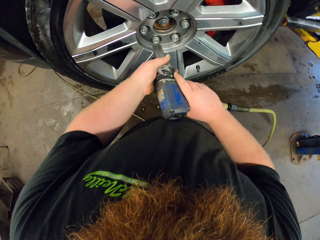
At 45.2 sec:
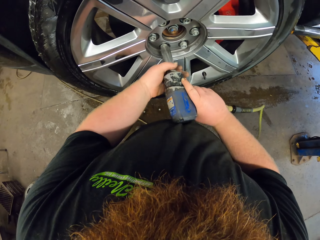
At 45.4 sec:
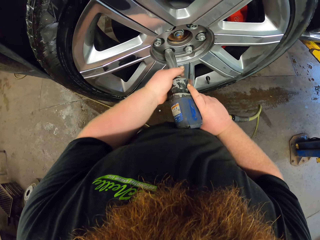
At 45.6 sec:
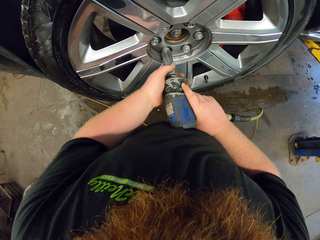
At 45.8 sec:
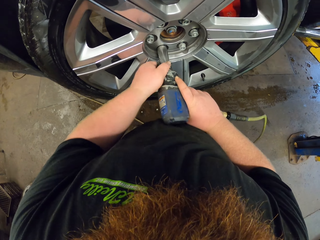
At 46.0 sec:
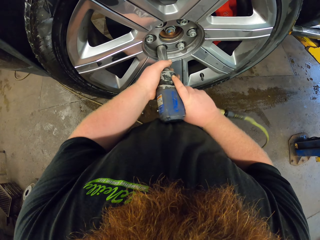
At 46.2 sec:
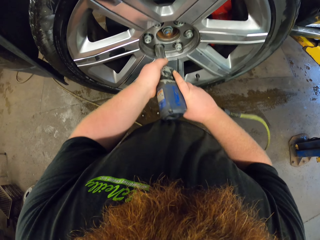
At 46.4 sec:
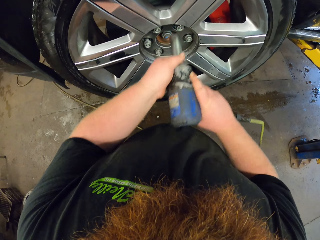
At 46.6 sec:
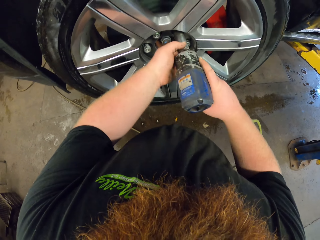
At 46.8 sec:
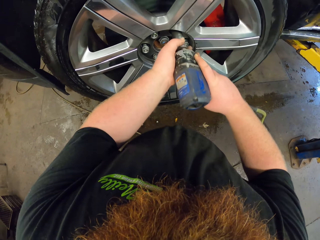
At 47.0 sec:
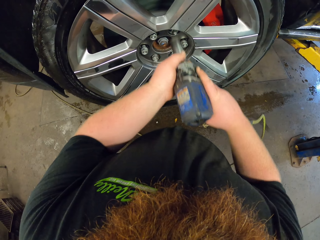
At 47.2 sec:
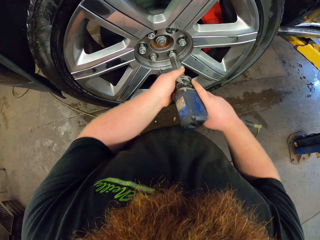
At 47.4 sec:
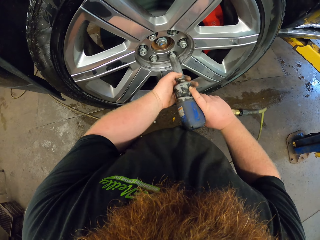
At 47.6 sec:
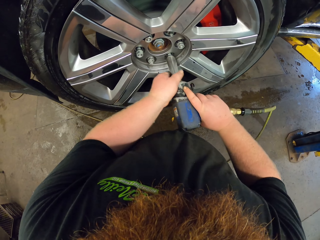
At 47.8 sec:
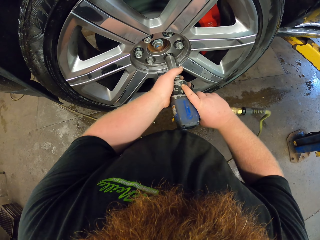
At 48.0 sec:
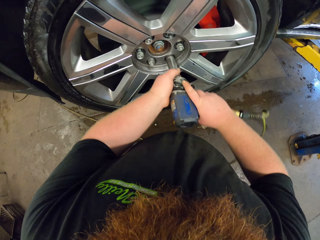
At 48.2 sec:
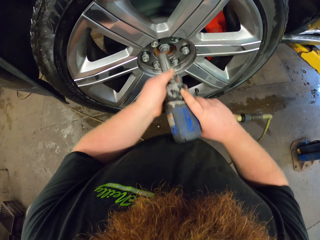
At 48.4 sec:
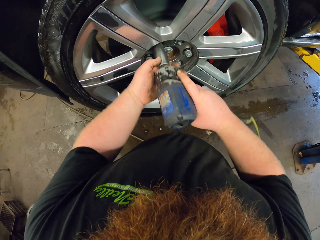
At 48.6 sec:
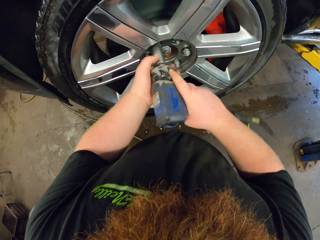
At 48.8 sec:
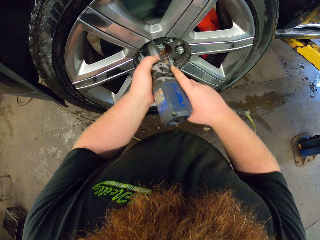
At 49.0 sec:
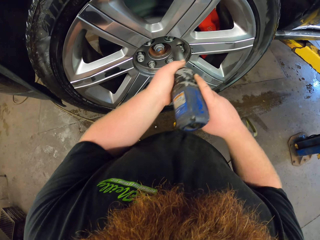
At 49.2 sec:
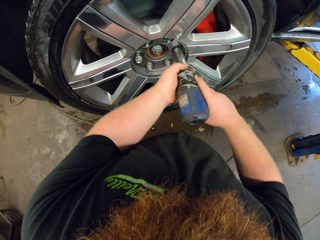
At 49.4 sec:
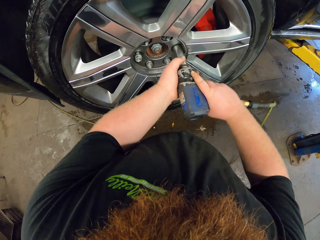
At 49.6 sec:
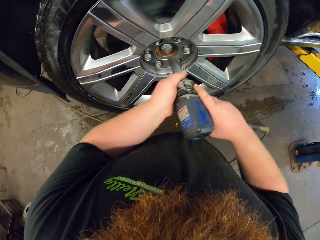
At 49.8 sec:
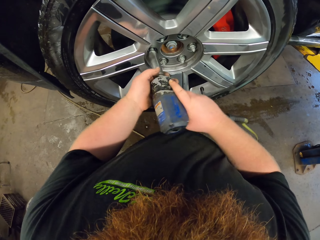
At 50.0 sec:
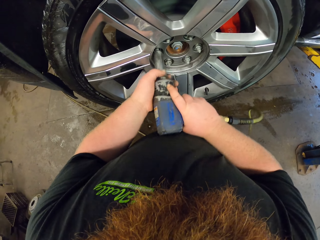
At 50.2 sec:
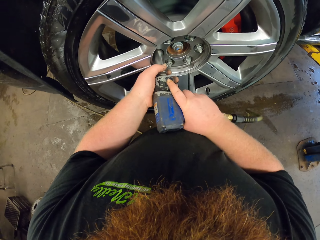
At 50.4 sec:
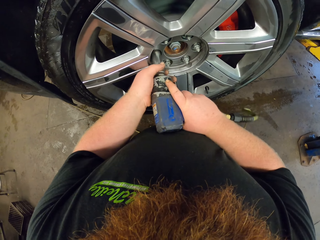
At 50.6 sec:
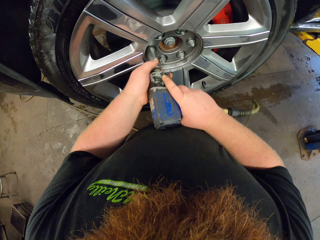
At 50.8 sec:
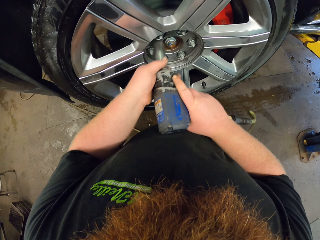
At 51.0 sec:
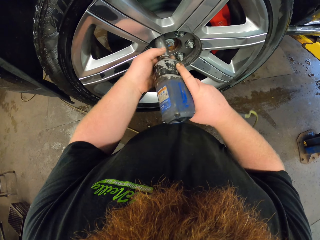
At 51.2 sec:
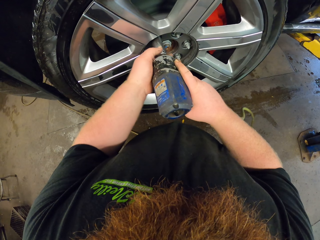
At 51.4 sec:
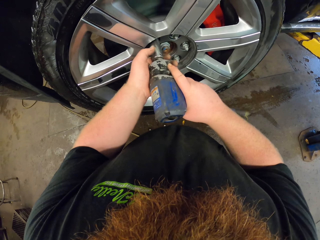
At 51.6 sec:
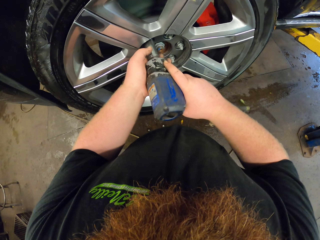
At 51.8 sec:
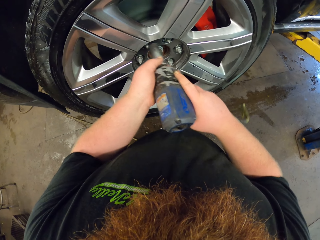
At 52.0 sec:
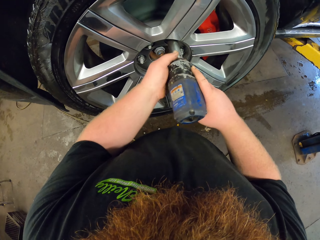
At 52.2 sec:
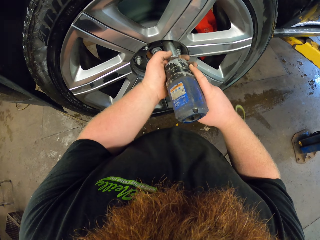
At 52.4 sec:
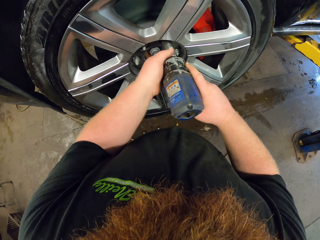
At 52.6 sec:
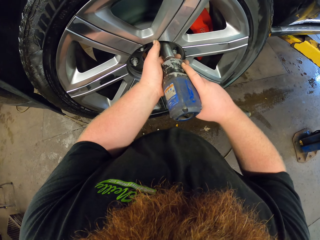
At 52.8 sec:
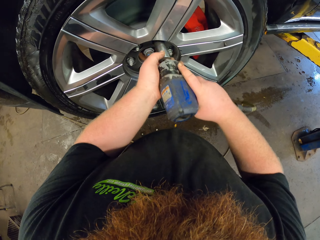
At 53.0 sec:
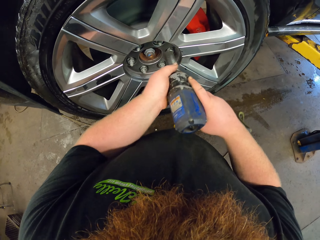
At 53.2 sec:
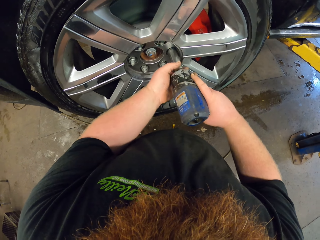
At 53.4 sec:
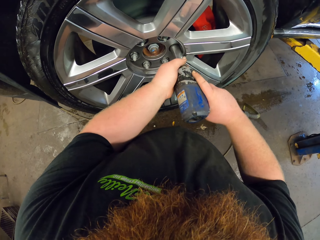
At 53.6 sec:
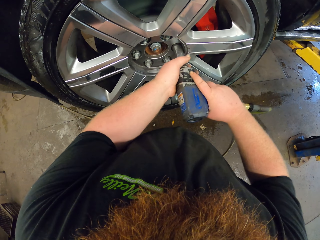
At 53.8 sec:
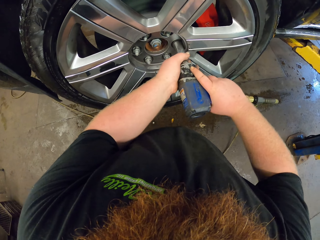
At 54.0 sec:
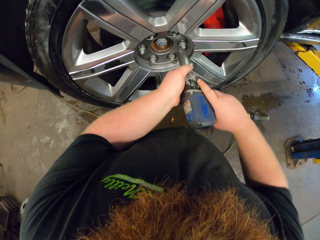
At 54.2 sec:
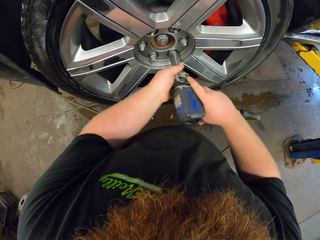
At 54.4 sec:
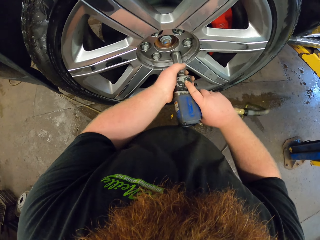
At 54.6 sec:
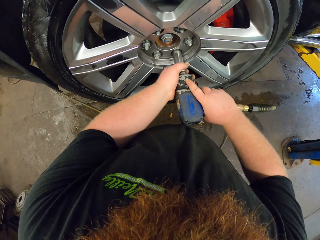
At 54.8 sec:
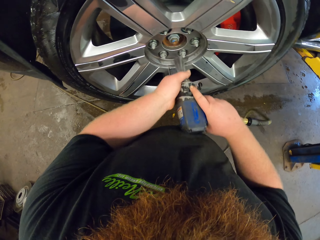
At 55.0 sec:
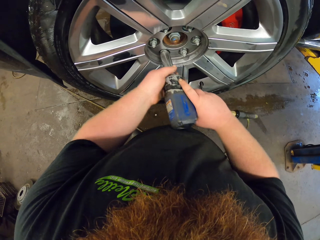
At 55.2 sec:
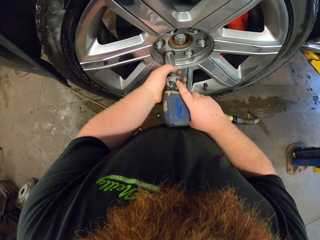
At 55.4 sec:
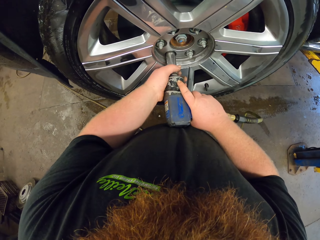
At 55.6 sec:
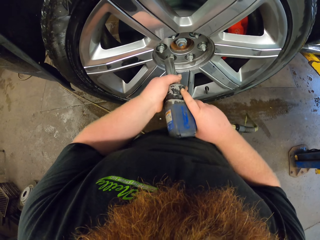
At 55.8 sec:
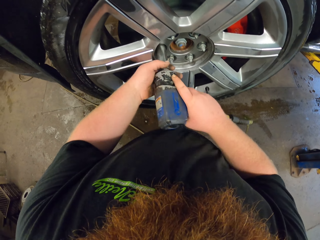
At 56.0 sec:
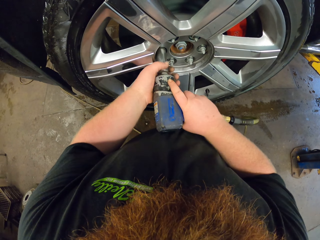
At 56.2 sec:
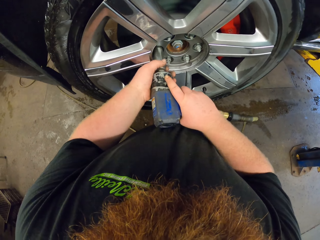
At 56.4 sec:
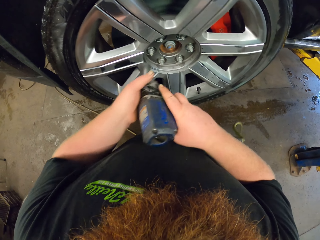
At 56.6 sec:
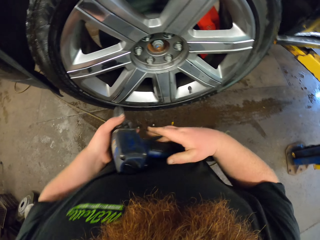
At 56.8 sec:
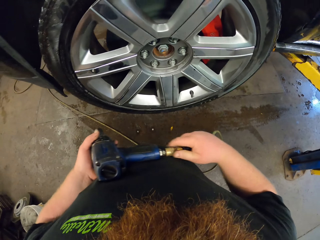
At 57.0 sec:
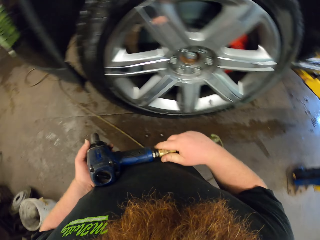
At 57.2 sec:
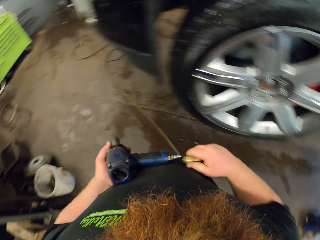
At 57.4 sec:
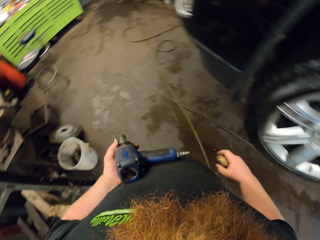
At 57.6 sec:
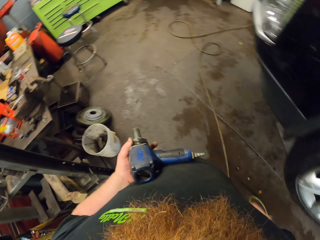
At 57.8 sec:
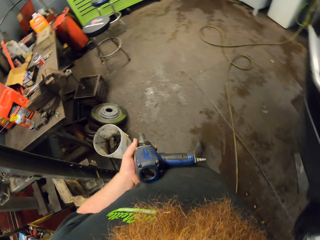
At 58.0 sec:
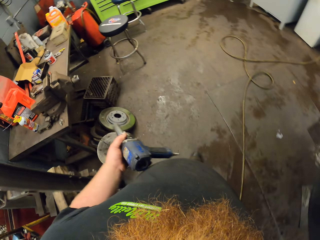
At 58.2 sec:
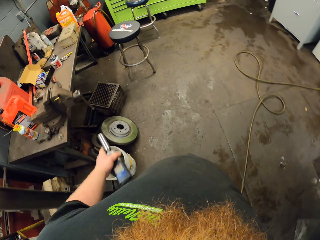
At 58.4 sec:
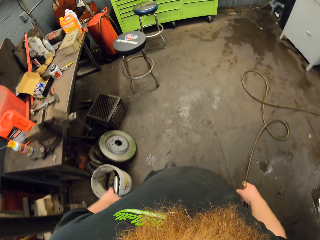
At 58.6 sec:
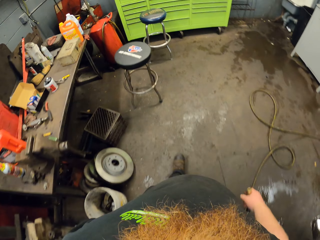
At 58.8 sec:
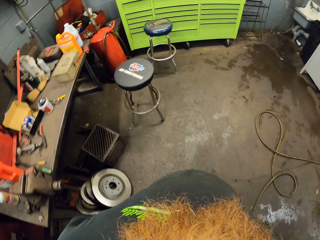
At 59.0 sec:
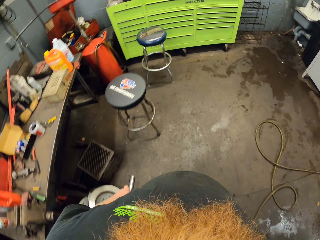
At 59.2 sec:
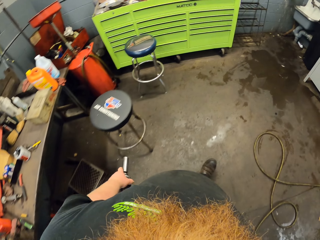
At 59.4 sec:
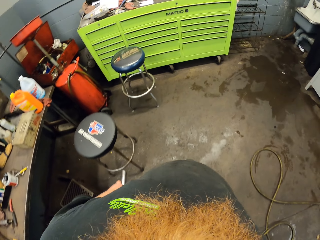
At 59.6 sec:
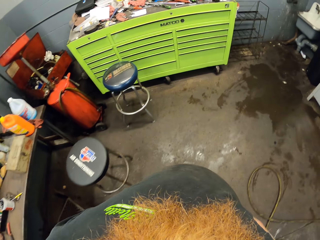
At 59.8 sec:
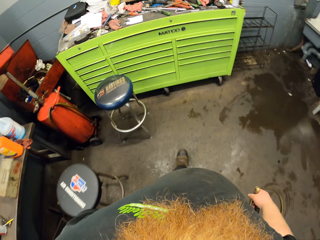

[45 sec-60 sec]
The camera wearer tightens the nuts on the wheel. They hold the riveting gun. They remove the wire cable from the driller. They walk toward the cabinet.

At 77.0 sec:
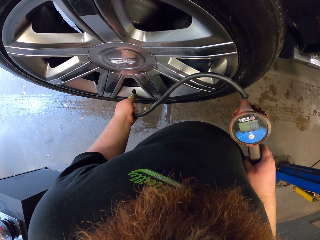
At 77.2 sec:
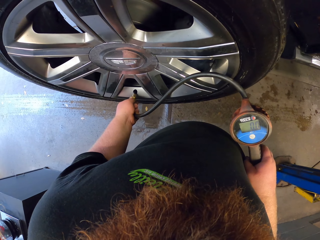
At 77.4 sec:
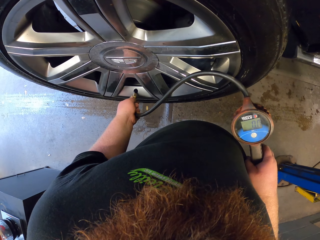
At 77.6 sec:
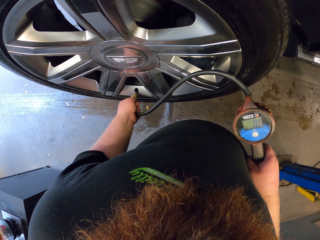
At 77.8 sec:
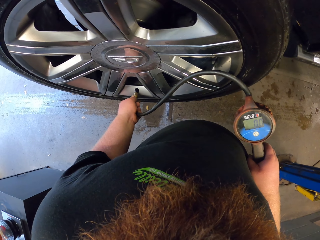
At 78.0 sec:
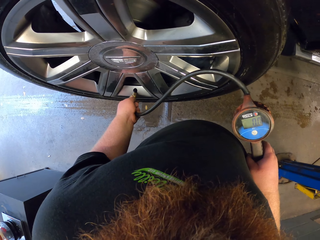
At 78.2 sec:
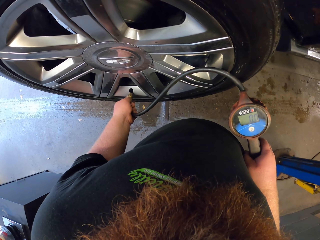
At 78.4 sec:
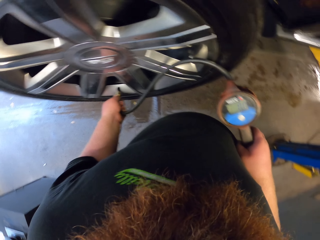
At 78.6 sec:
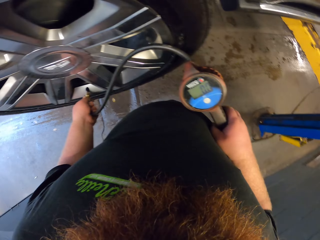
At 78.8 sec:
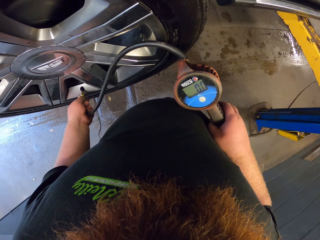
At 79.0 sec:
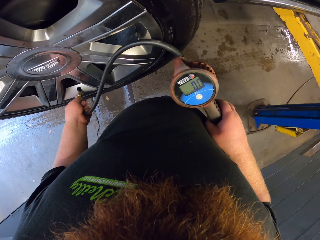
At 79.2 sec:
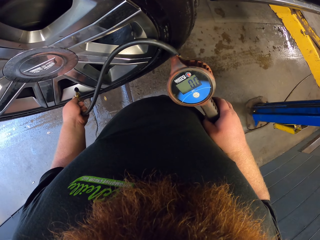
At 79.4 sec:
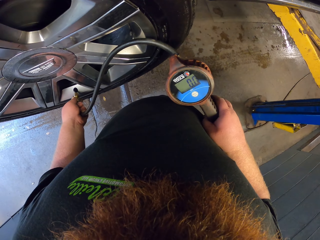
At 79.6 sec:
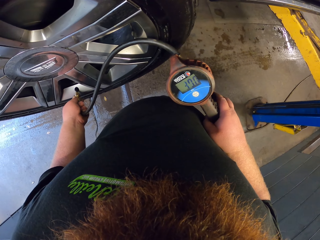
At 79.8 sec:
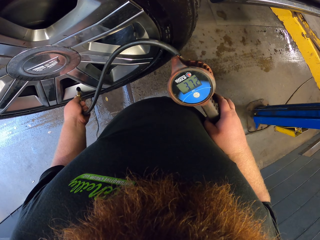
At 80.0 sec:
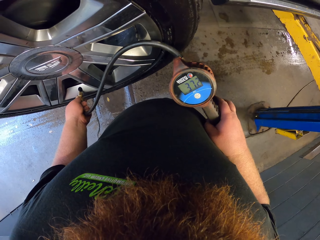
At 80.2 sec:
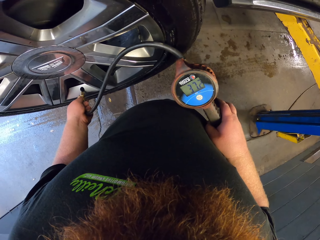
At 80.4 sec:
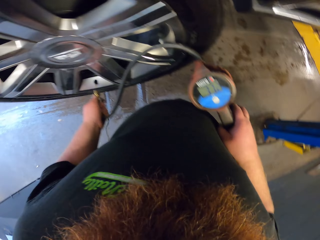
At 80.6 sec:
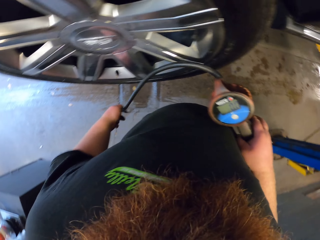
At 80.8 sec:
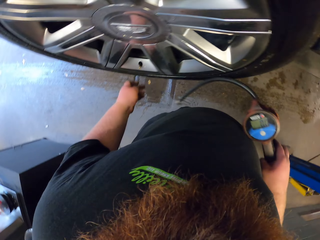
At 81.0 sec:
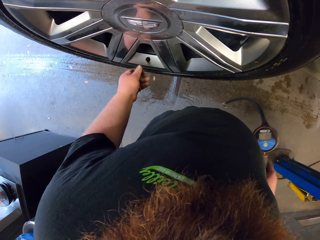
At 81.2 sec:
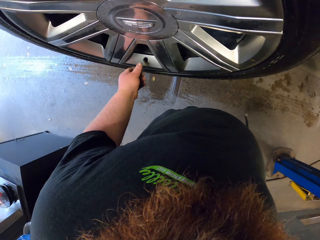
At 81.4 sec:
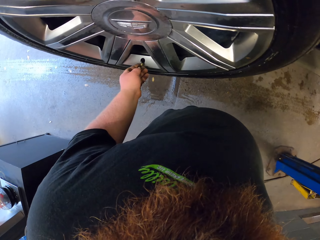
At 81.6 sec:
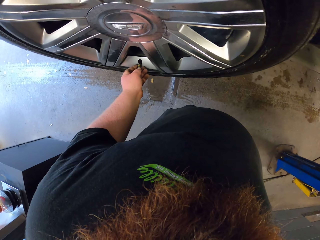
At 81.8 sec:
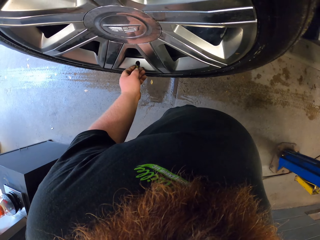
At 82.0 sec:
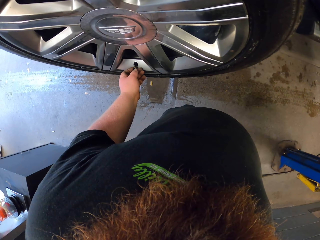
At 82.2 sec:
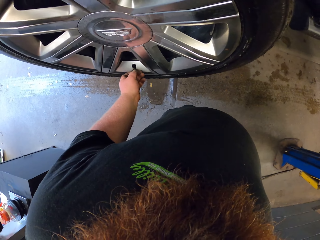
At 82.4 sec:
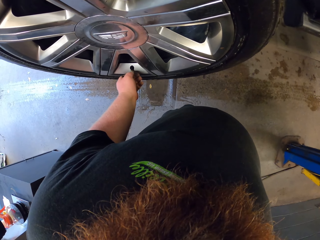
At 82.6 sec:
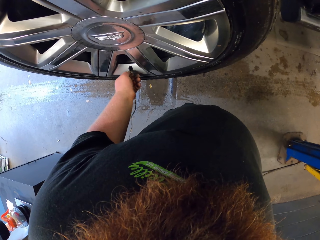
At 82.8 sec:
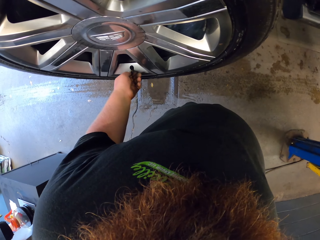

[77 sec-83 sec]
The camera wearer airs the wheel. They close the air hole.
